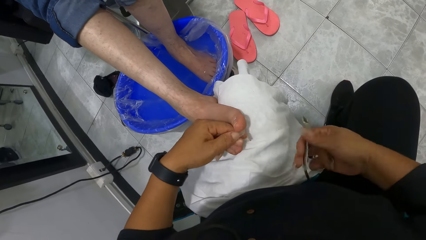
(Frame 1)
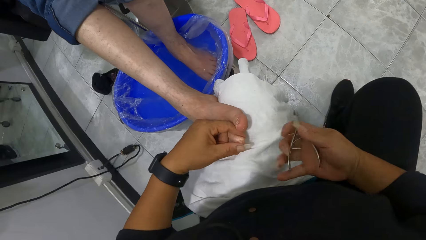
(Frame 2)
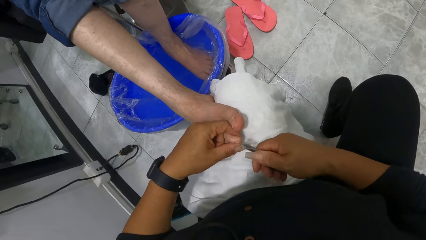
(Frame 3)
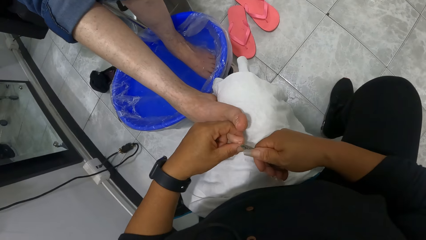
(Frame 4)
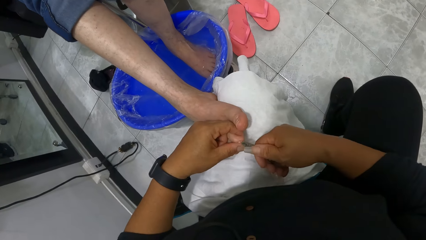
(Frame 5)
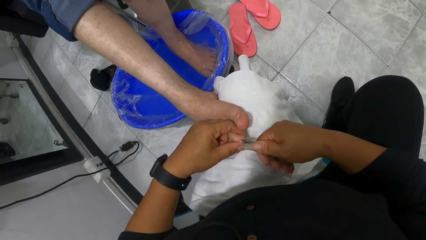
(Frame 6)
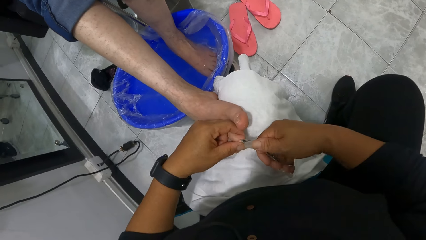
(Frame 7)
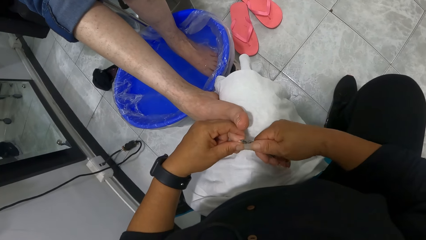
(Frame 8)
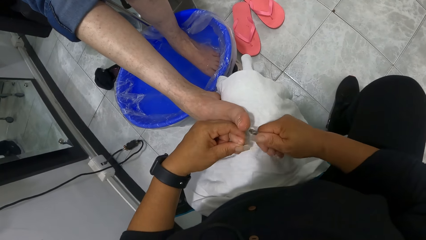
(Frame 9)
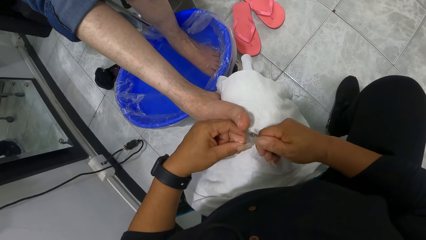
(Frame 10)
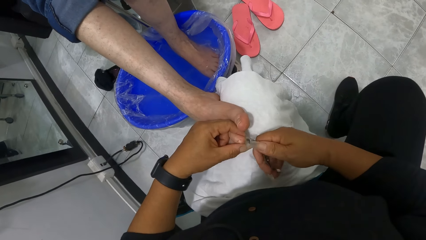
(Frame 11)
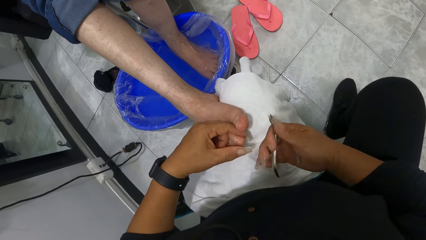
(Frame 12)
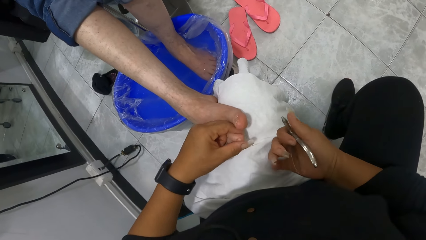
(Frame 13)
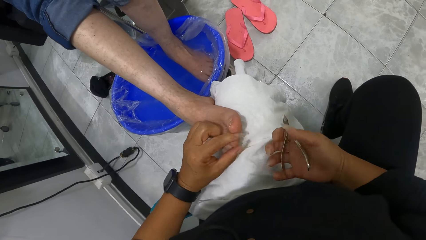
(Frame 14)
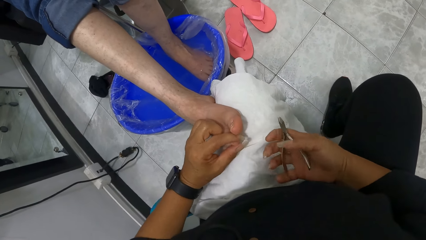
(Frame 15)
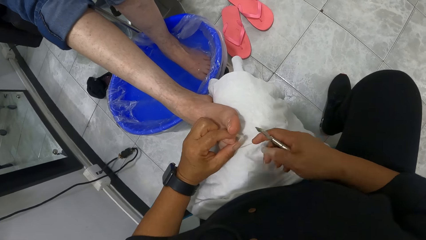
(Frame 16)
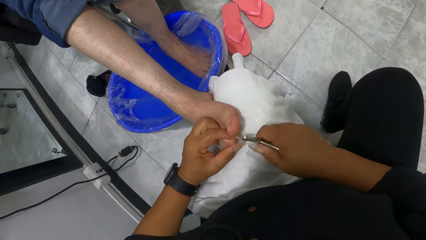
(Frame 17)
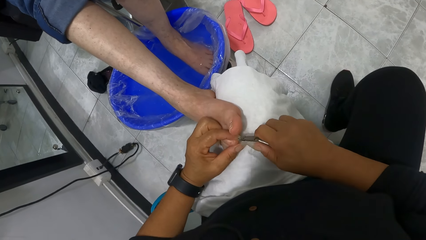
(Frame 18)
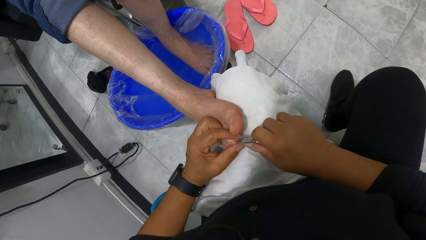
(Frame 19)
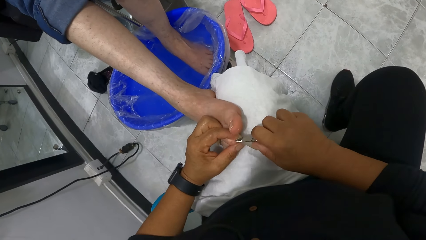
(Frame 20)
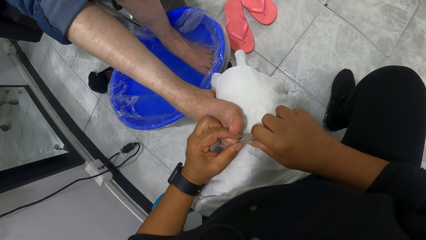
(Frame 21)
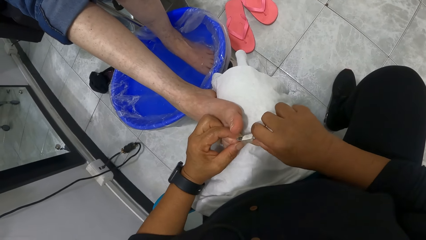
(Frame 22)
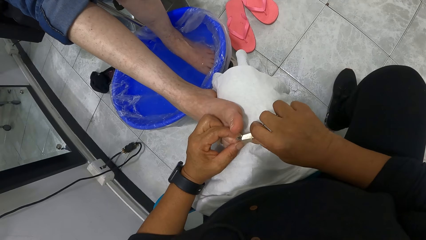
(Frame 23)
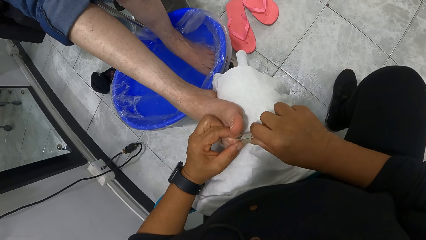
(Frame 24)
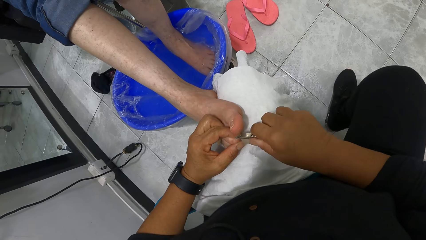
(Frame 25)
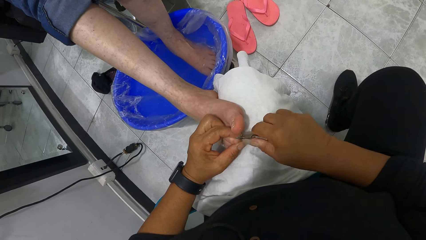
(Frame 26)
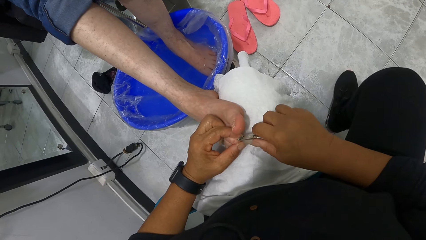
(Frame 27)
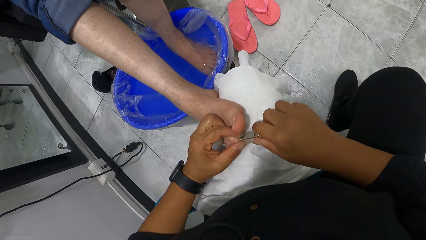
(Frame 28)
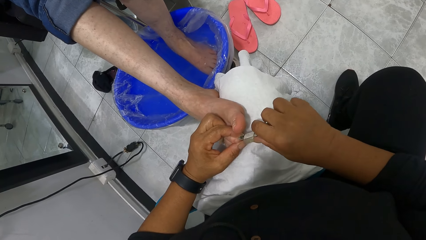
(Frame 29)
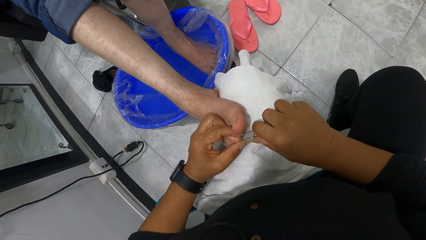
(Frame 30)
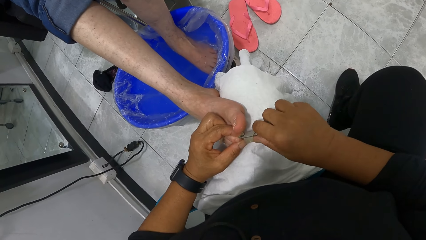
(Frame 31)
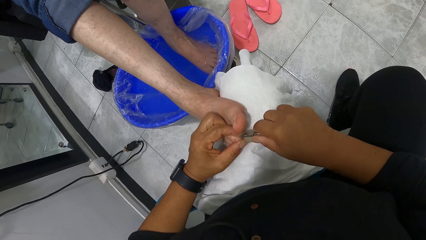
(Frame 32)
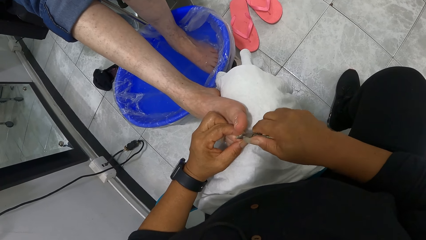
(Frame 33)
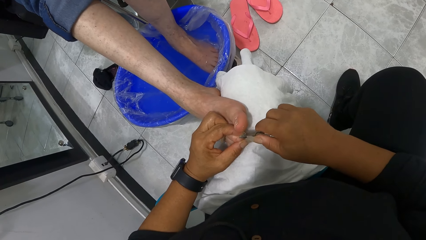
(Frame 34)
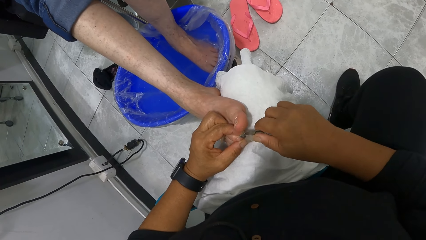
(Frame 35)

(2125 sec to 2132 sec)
The camera wearer wipes nails with fingers. They remove nail cuticles.

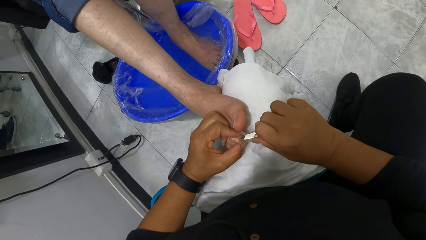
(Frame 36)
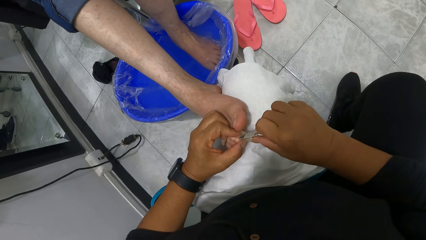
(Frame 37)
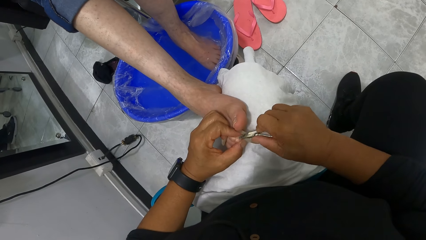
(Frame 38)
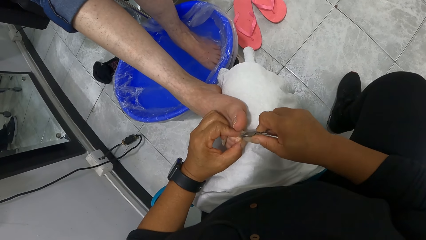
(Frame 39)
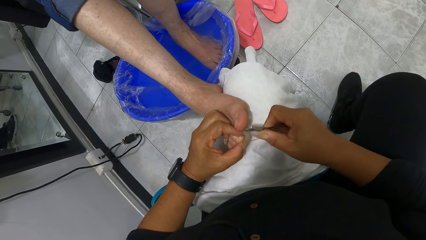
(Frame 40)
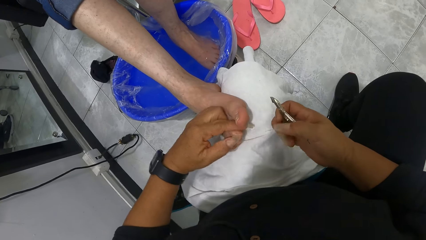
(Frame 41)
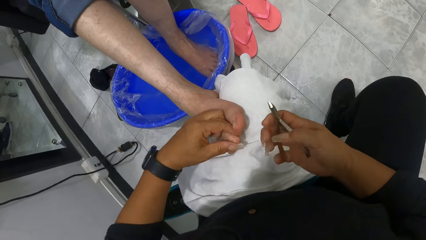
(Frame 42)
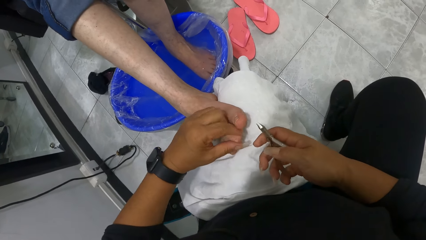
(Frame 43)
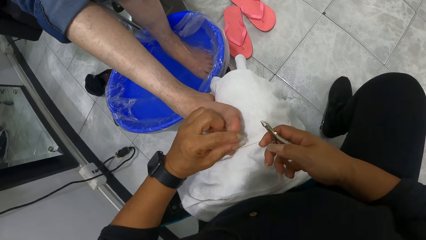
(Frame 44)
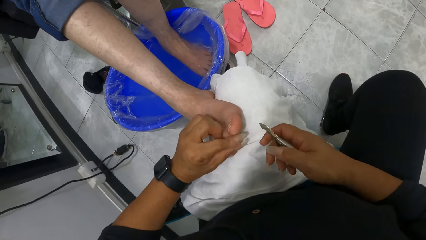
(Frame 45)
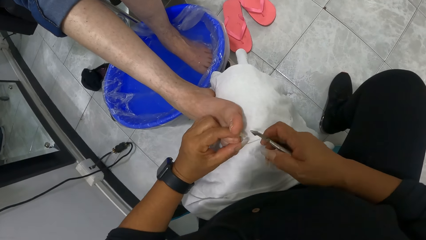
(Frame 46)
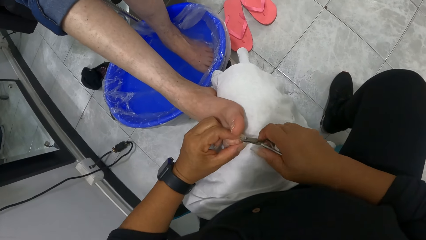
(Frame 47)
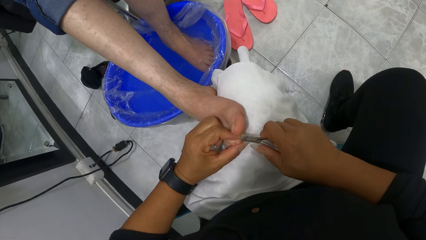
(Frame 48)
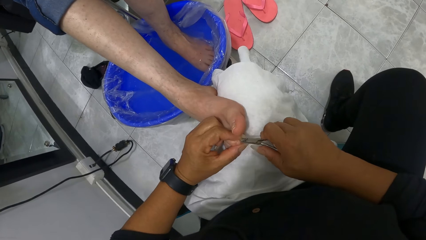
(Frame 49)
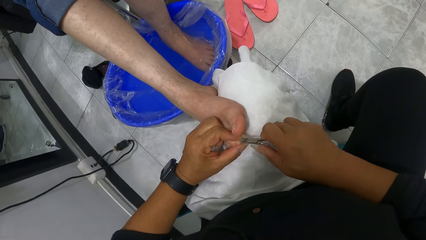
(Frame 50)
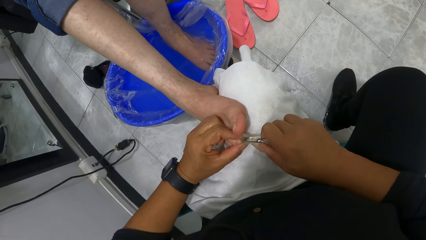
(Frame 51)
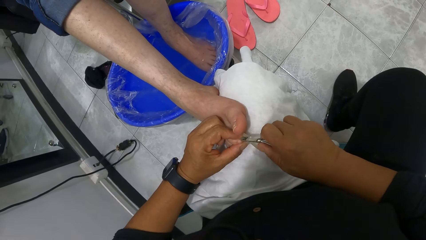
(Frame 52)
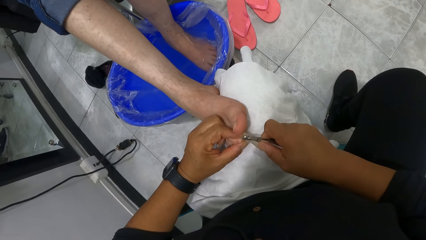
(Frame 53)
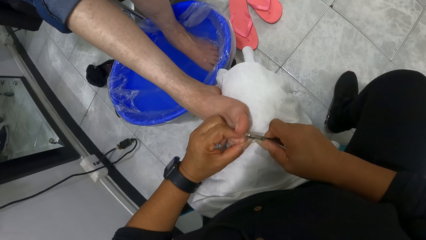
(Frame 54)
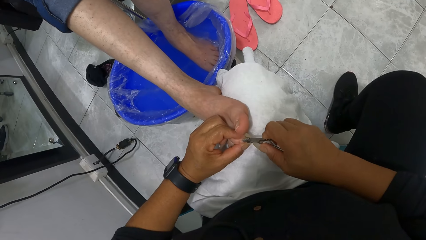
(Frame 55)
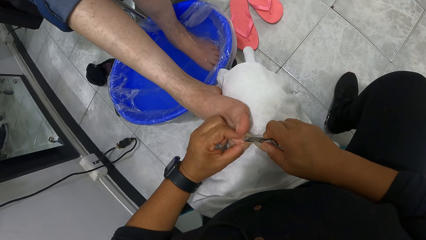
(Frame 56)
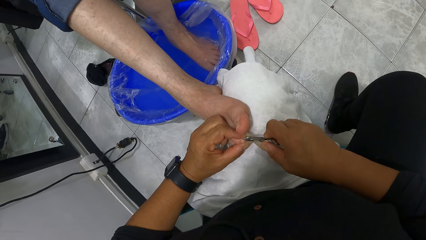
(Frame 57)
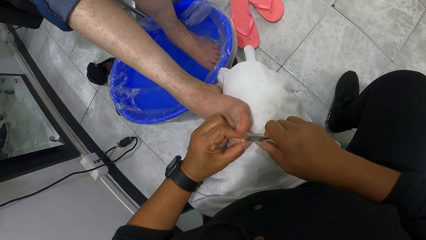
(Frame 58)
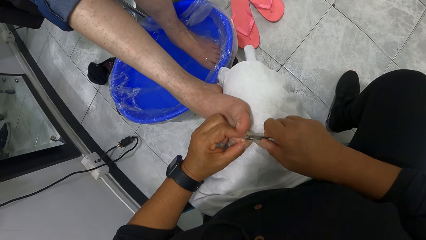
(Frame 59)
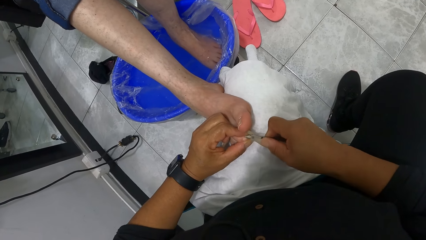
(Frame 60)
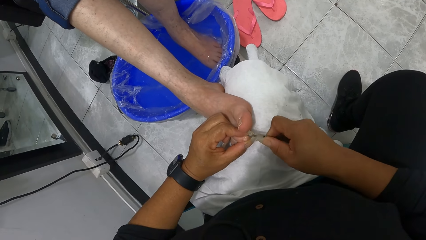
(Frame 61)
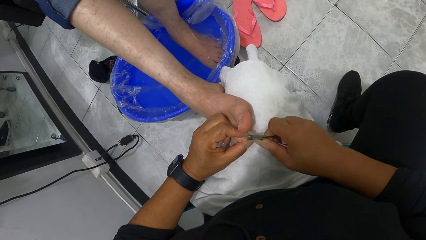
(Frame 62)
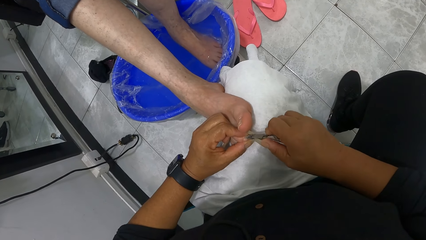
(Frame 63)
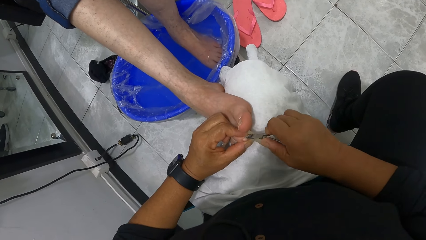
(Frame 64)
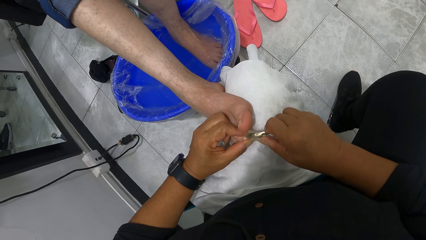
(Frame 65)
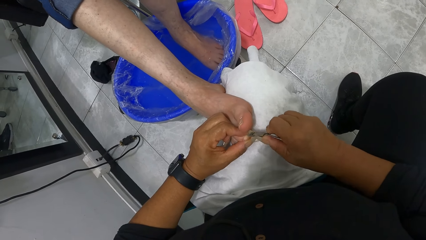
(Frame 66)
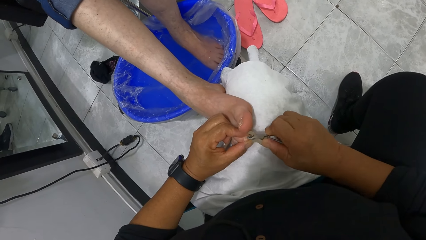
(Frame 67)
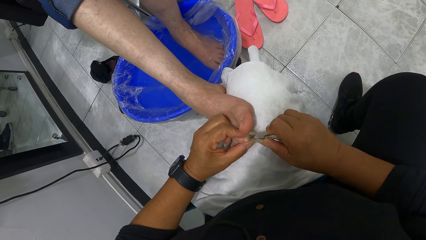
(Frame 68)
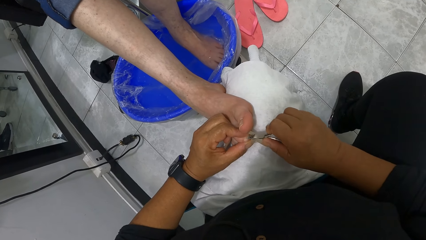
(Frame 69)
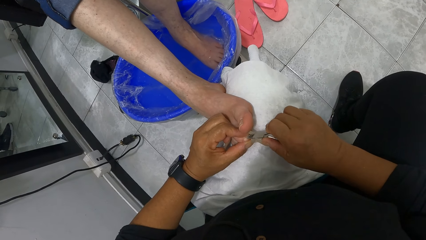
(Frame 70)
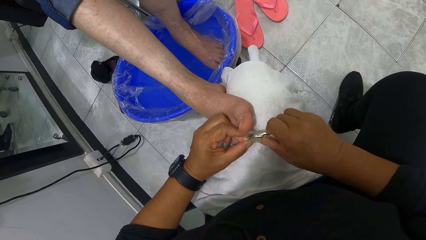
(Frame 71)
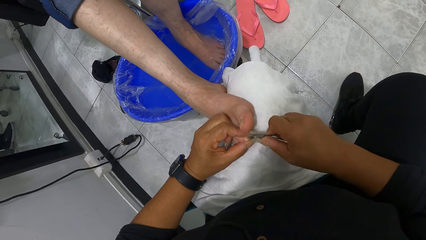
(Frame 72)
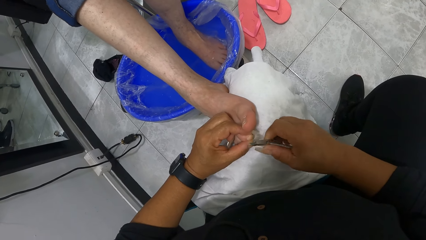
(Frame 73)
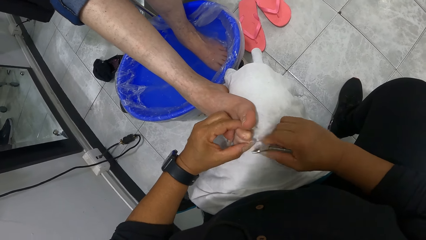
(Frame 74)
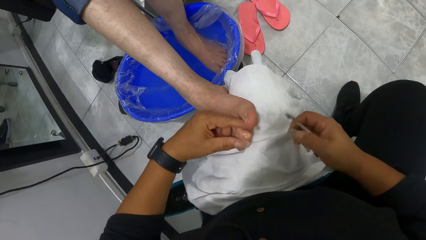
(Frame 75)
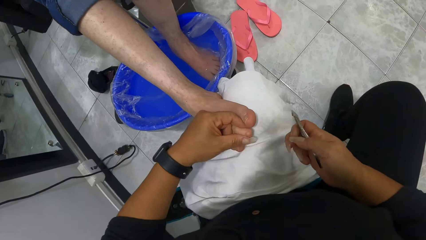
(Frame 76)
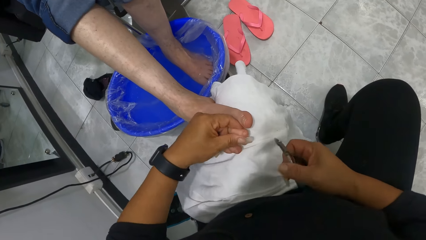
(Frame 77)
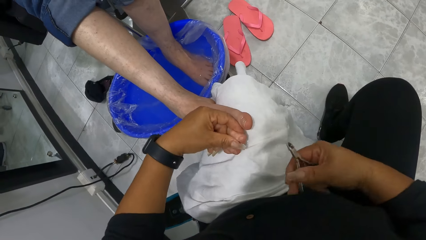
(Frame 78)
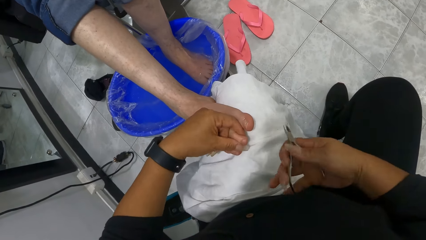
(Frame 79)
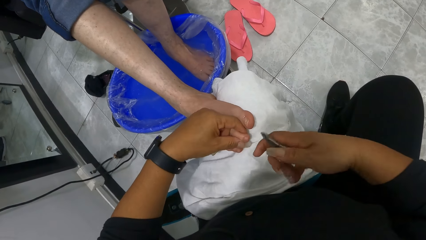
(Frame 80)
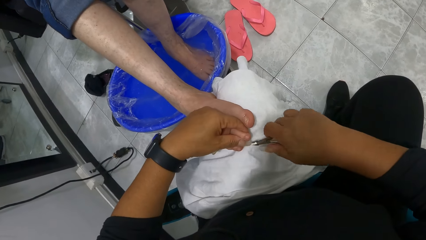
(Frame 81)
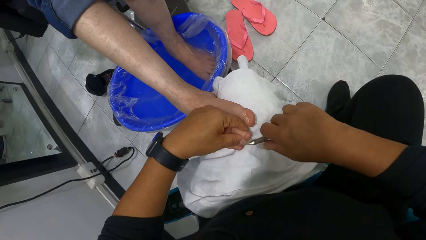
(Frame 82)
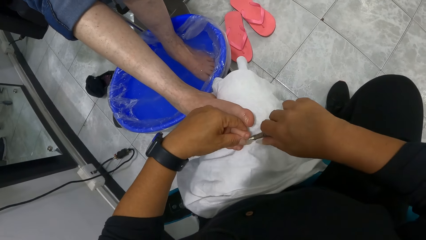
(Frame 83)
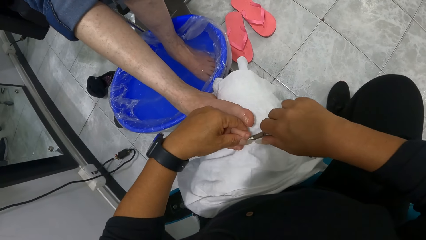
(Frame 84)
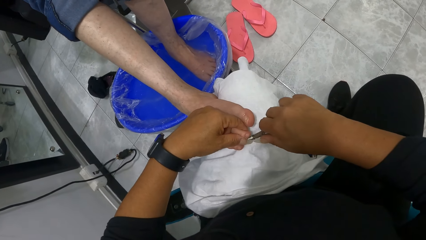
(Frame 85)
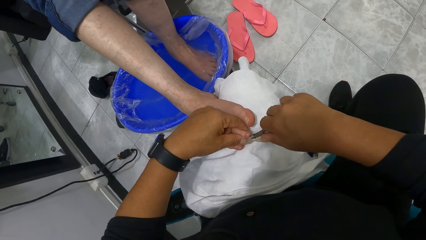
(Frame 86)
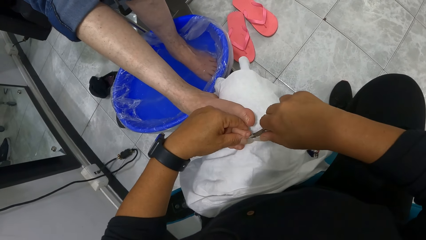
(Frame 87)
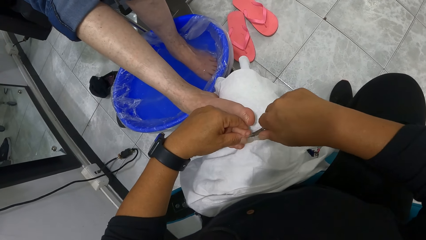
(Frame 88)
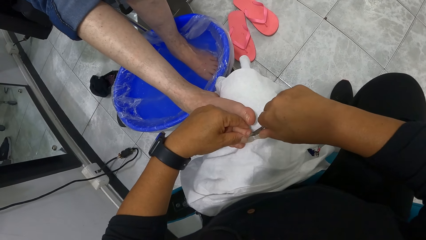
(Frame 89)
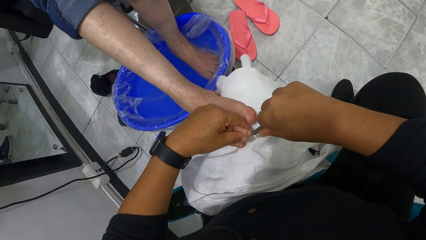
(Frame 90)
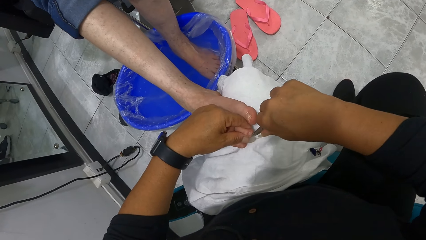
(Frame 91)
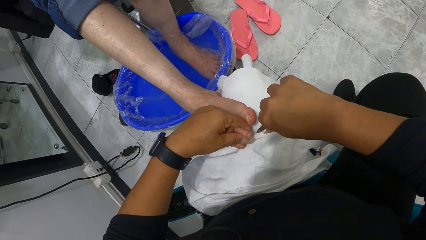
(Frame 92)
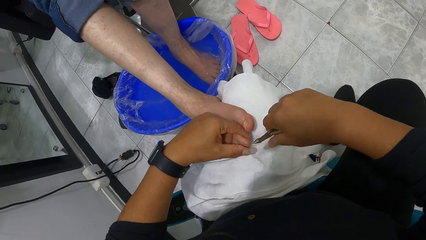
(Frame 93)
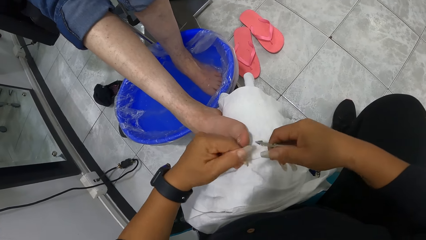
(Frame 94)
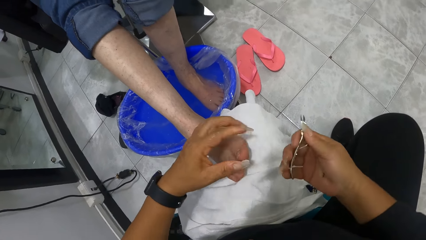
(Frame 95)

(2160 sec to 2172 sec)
The camera wearer wipes nails with fingers. They remove nail cuticles. They wipe the nails with fingers.
